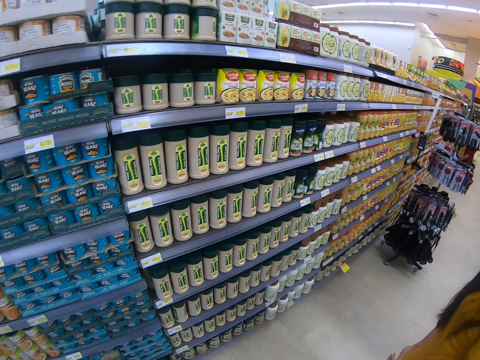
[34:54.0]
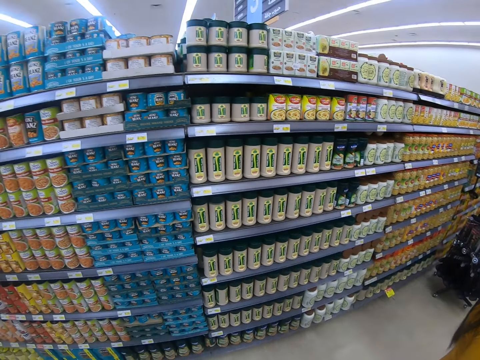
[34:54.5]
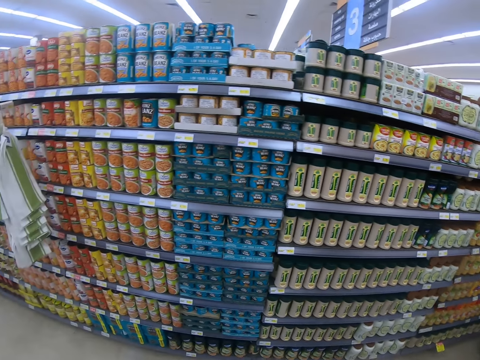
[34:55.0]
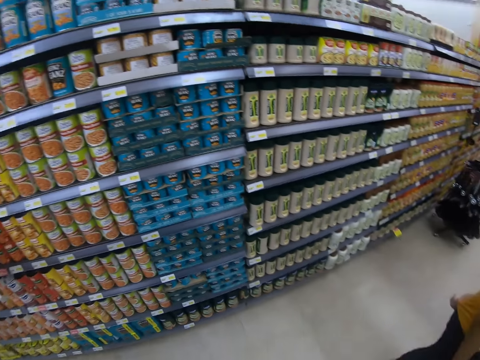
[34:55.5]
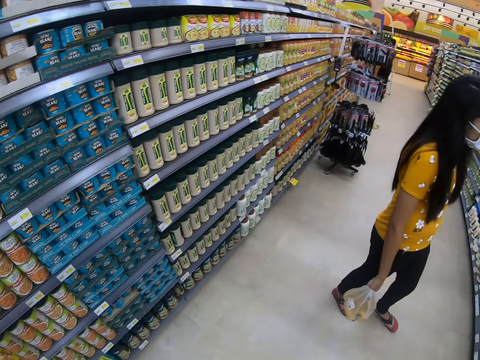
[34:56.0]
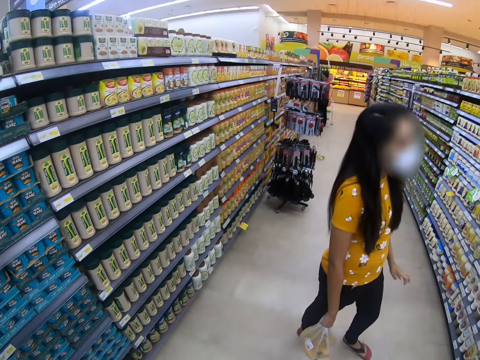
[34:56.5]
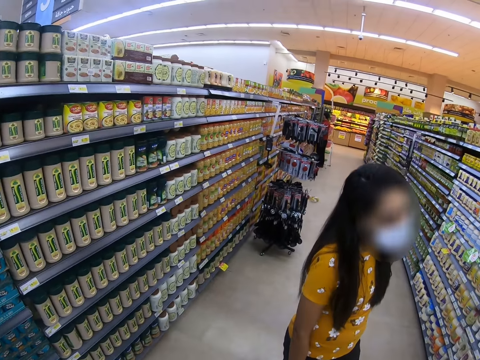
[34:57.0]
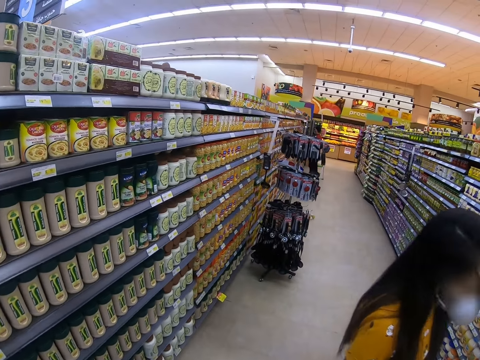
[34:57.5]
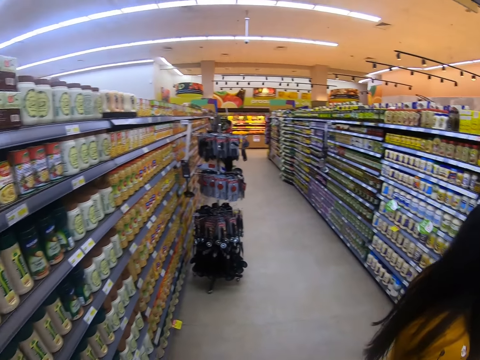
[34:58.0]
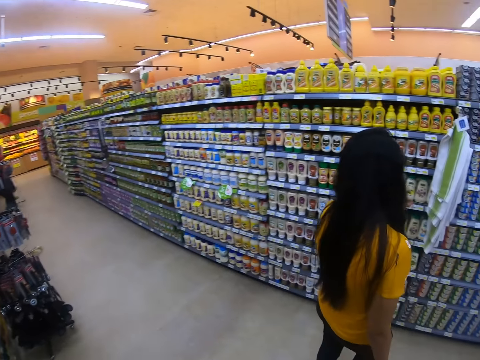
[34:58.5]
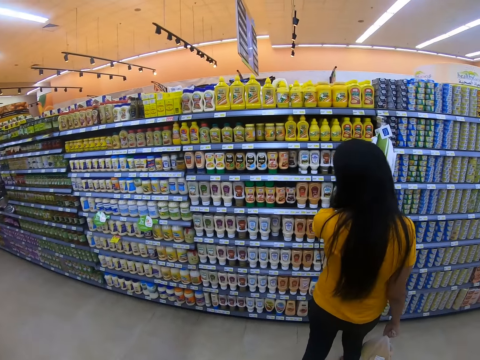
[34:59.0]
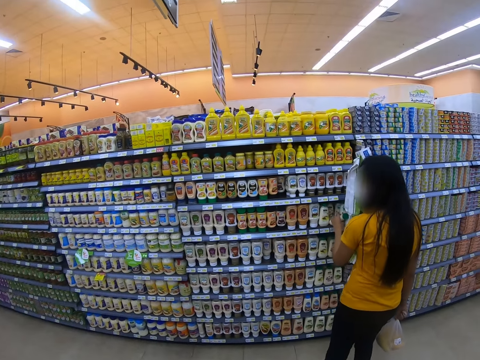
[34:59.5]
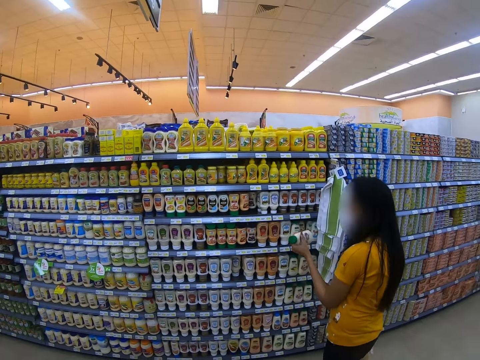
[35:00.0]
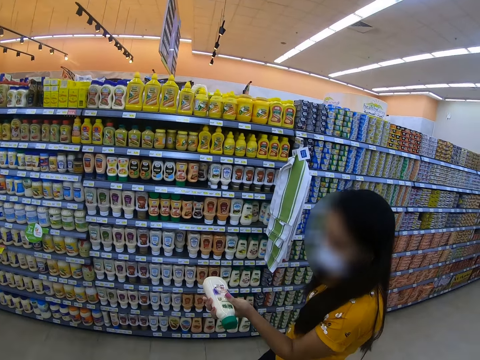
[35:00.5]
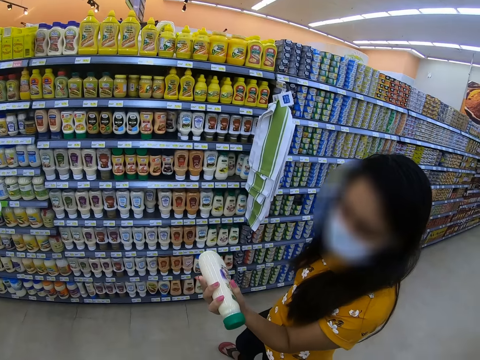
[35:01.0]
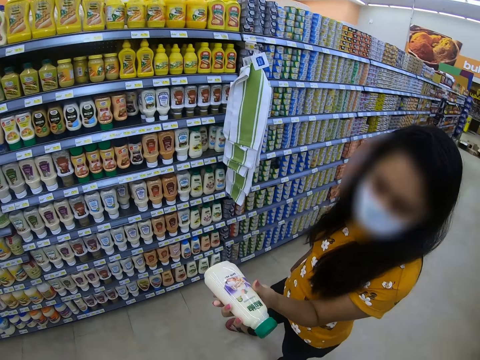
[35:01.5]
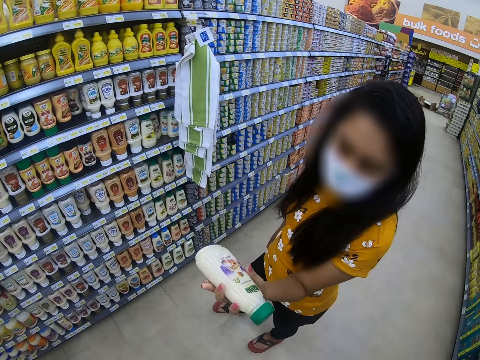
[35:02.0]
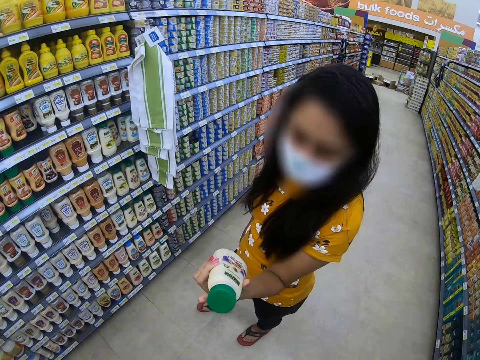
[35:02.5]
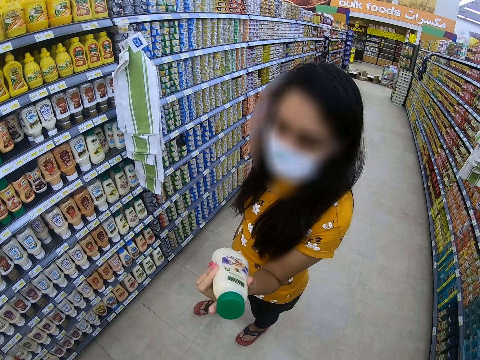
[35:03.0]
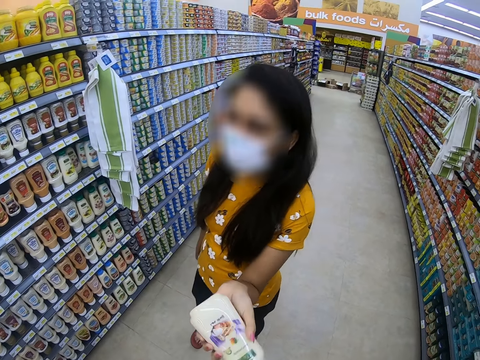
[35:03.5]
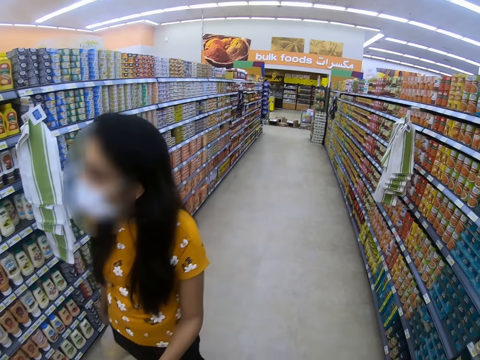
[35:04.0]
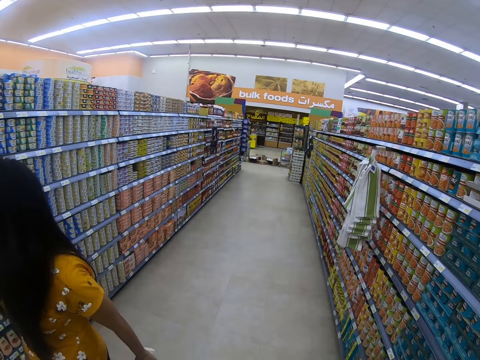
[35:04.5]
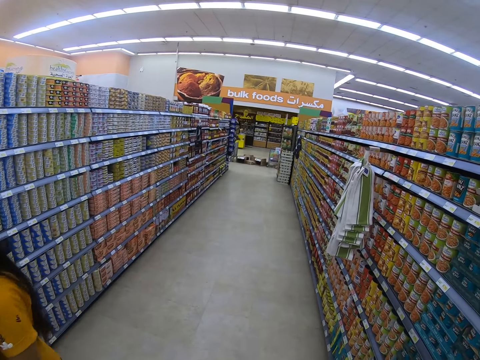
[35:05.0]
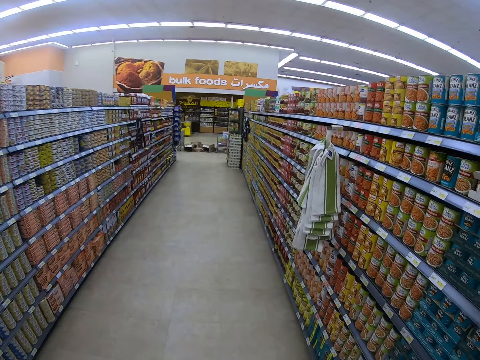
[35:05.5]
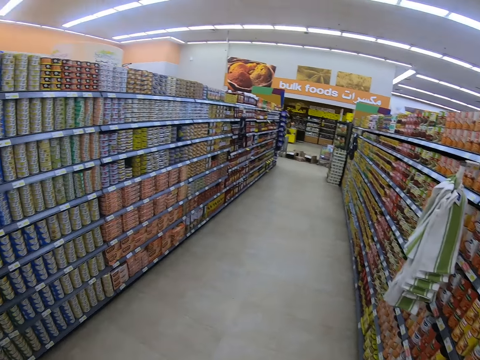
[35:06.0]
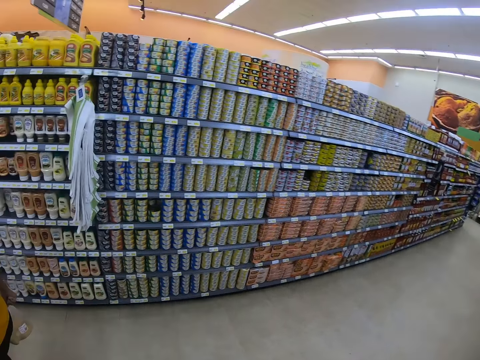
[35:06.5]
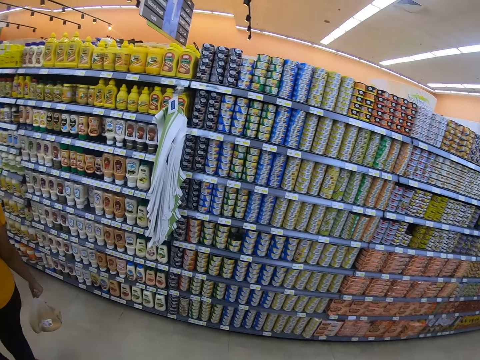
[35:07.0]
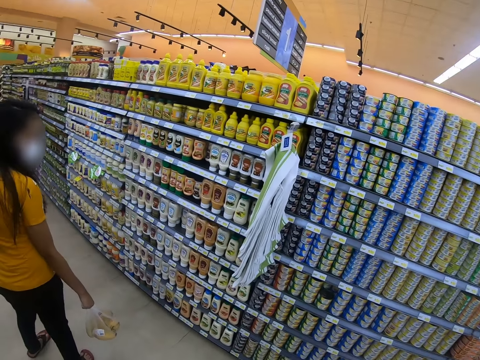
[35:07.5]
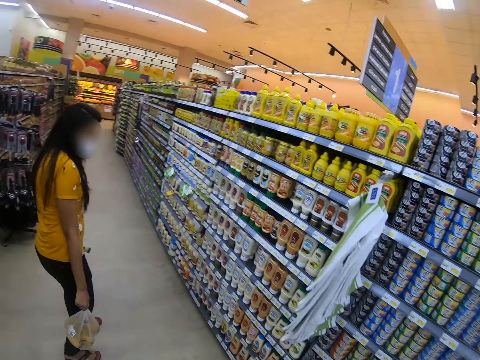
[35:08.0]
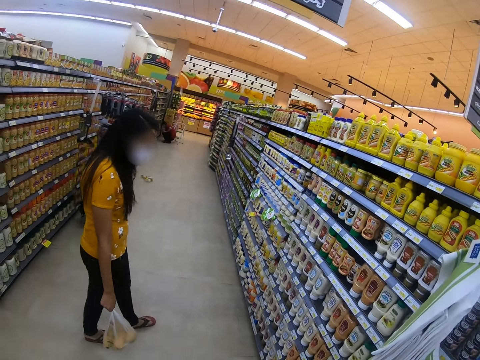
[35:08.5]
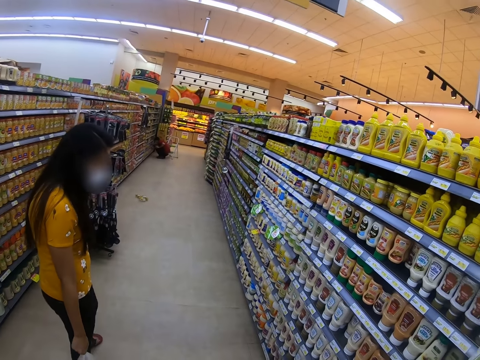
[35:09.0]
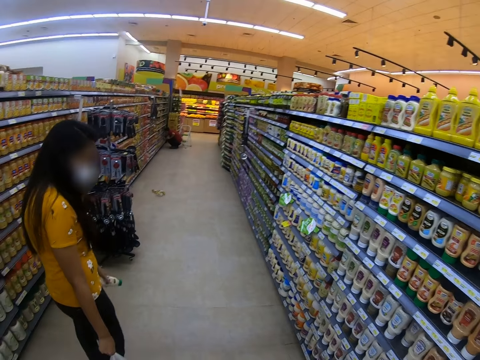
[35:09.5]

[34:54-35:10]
The camera wearer looks around. A person picks up a bottle of chili on the shelf, looks at the bottle of chili on the shelf and shows the bottle to the camera wearer. The camera wearer looks around the shelves.

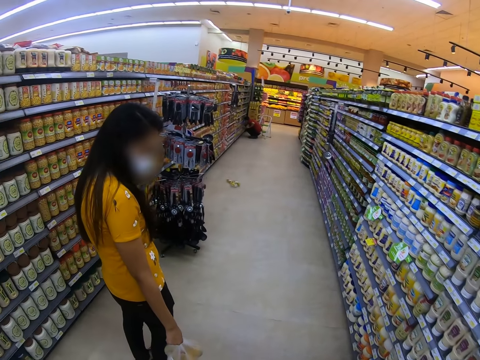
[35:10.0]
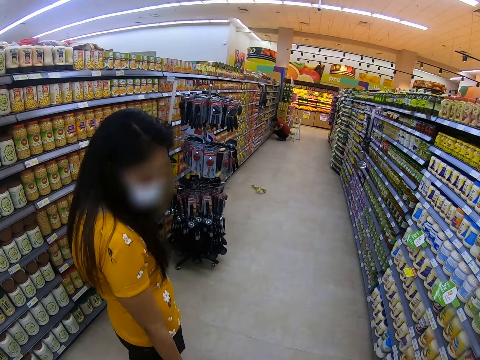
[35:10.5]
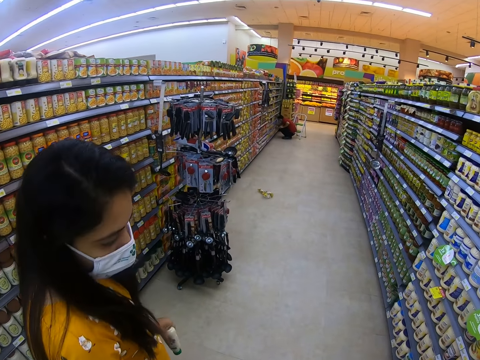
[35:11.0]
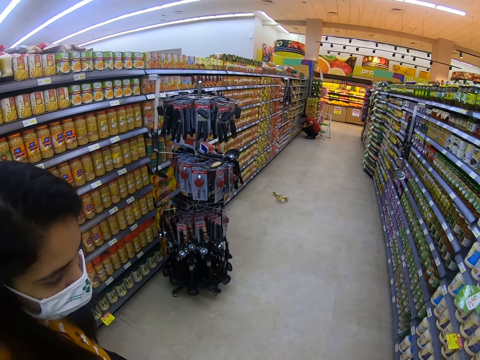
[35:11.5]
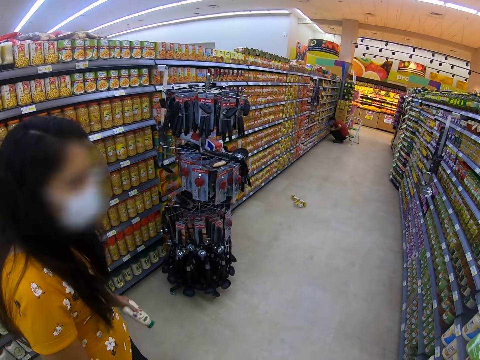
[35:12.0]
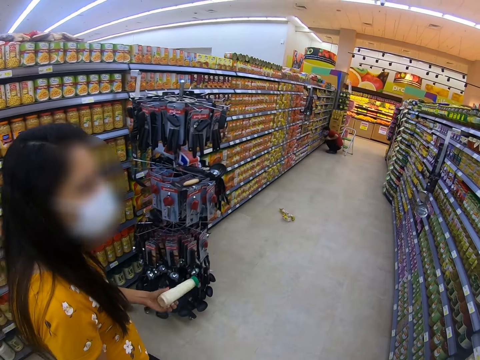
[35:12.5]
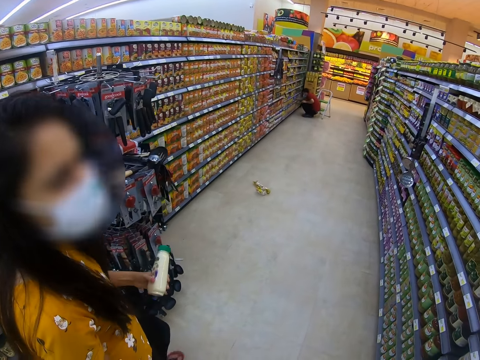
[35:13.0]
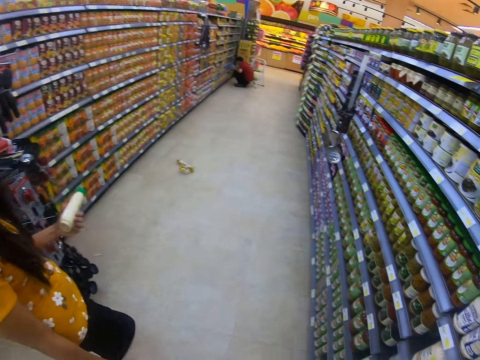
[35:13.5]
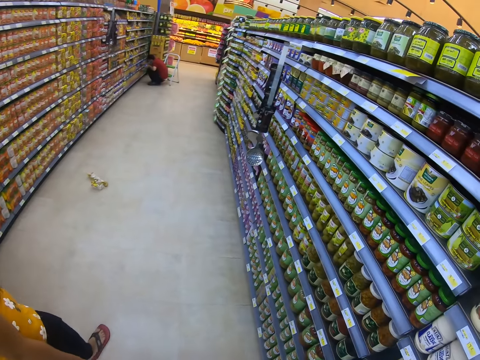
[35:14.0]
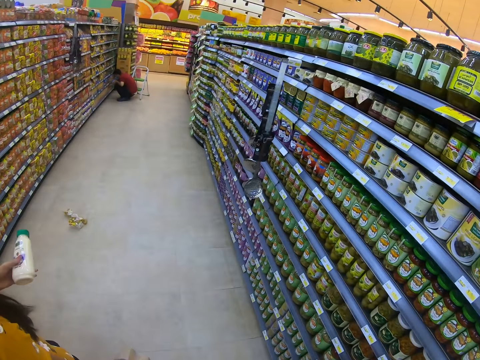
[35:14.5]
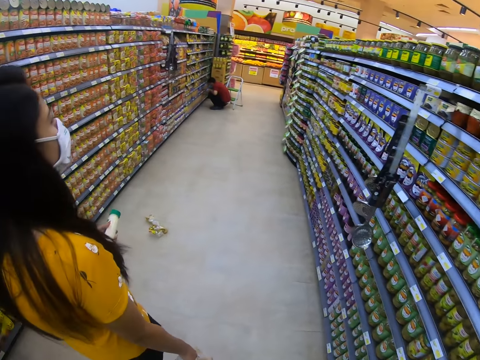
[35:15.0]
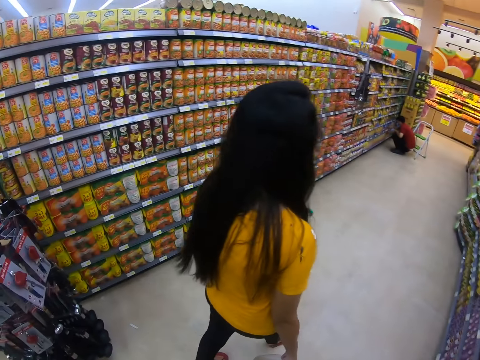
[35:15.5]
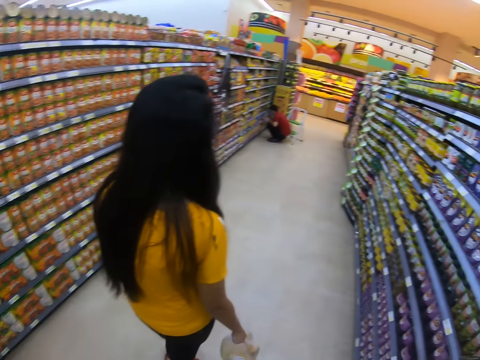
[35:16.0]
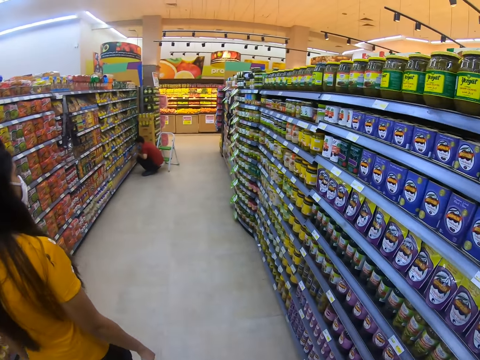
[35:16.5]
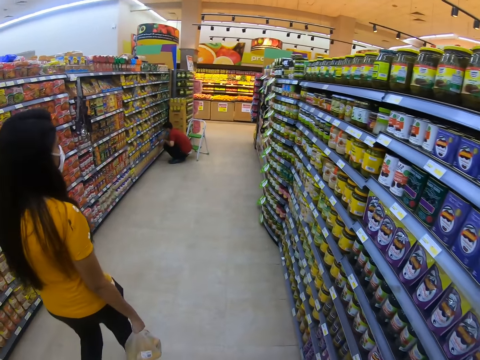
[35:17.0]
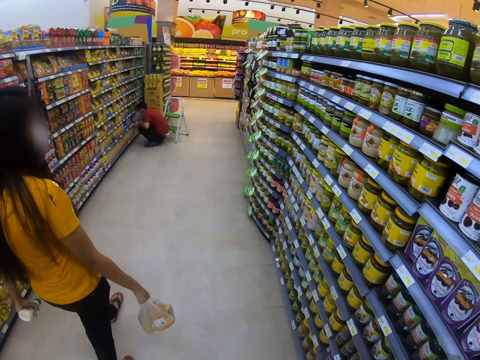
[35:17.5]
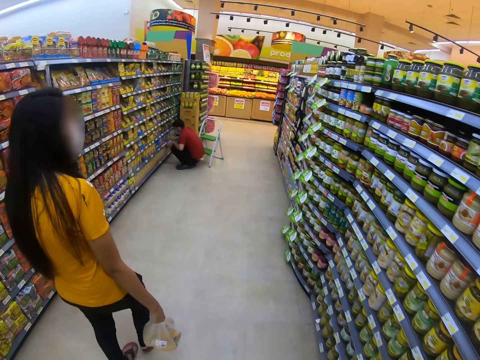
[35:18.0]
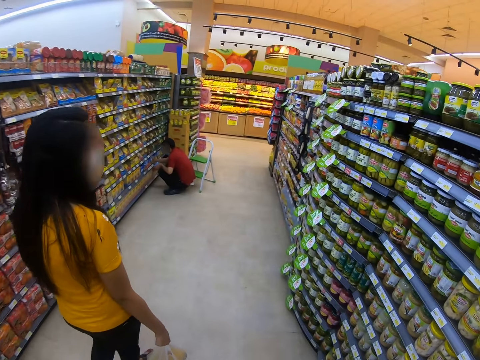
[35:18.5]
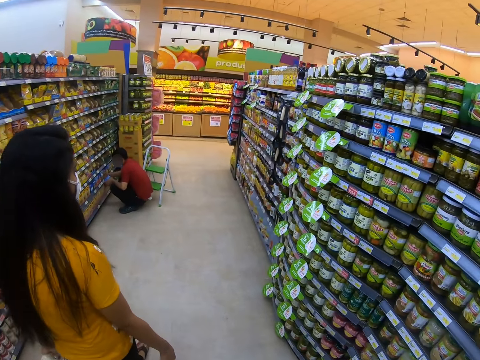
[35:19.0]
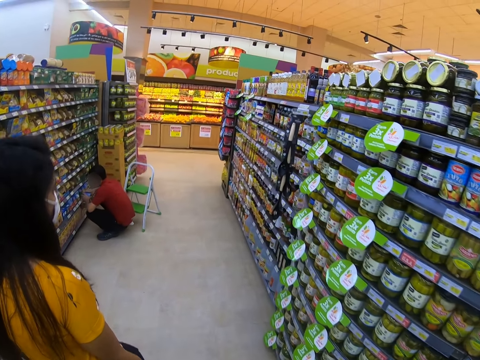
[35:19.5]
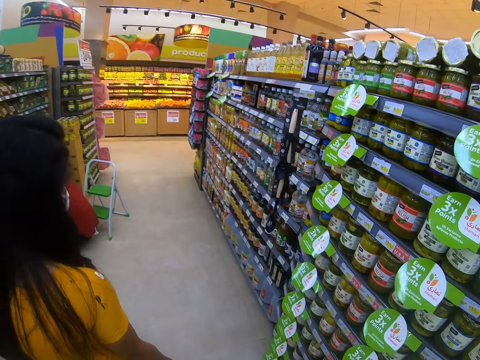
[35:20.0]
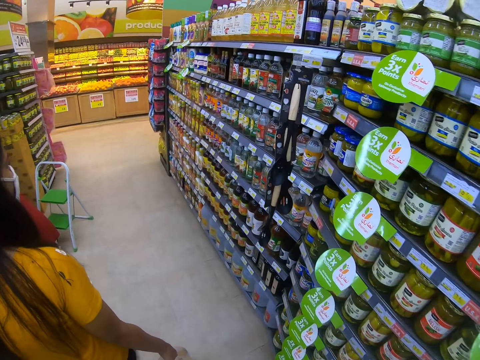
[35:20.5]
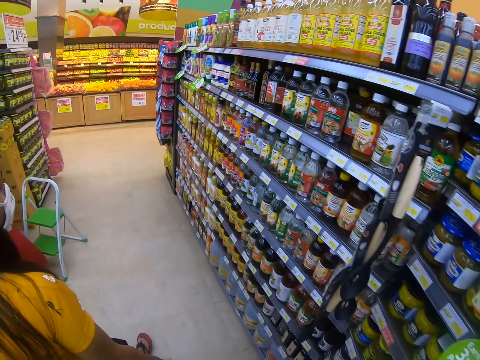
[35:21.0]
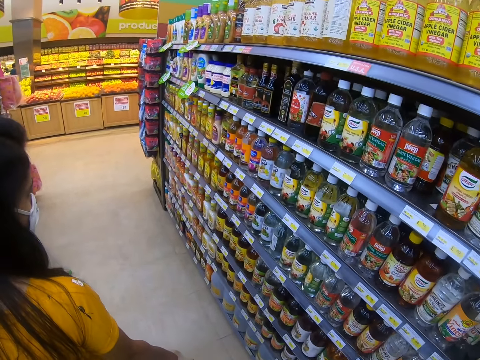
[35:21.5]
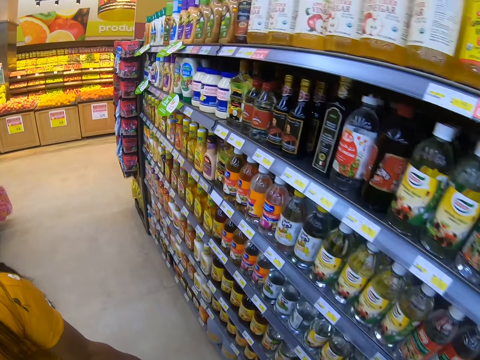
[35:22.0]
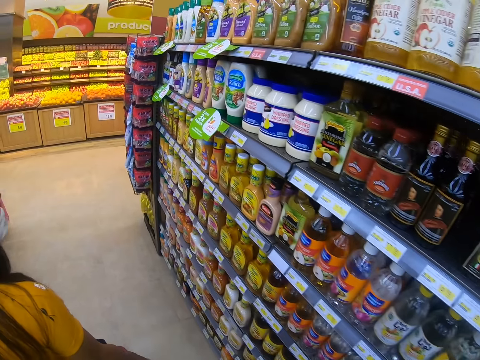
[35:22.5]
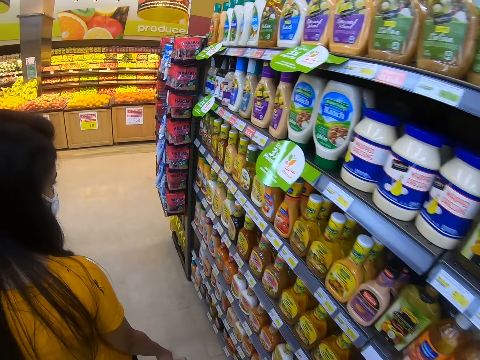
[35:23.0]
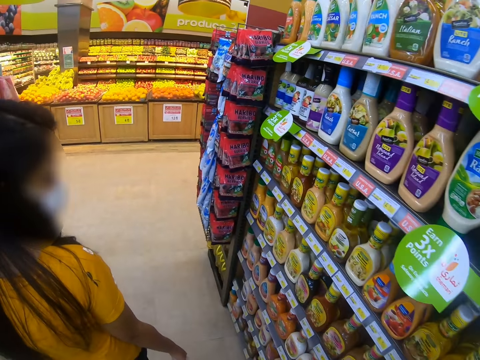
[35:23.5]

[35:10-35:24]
The camera wearer dialogues with a lady. They walk round the supermarket.
